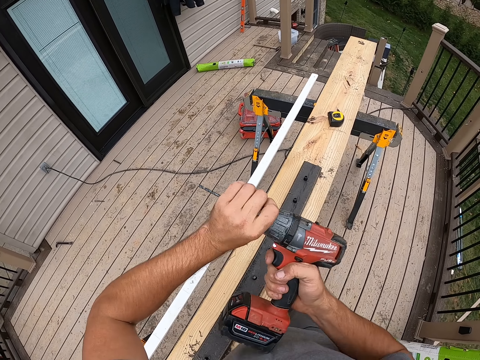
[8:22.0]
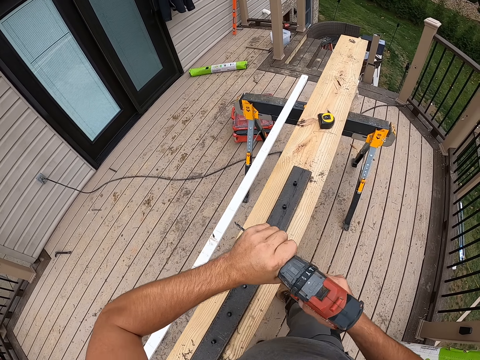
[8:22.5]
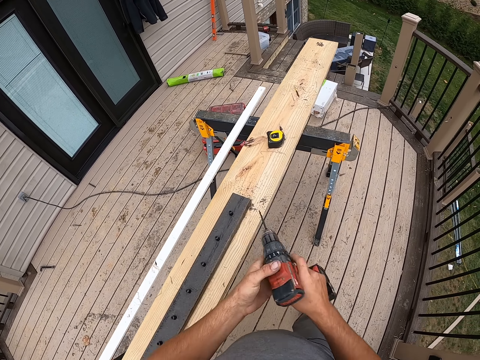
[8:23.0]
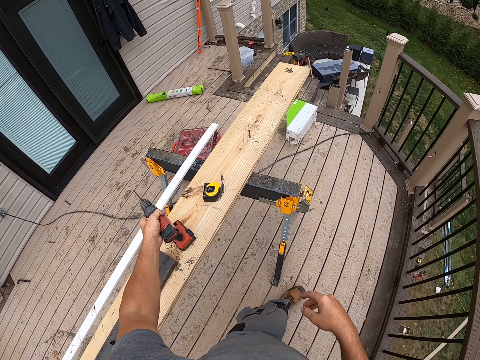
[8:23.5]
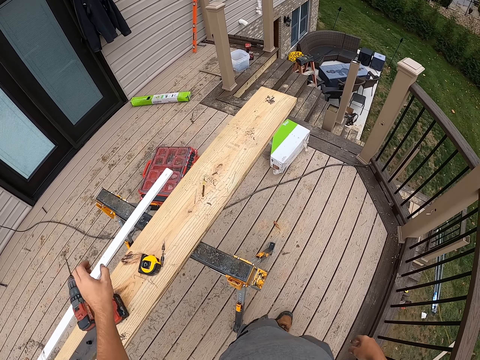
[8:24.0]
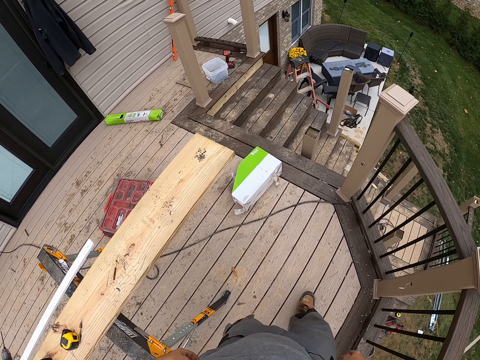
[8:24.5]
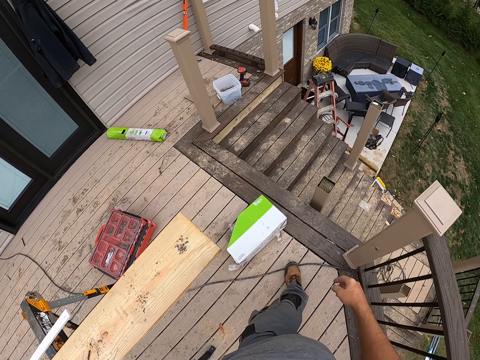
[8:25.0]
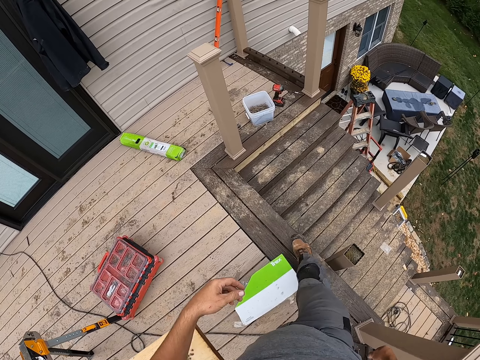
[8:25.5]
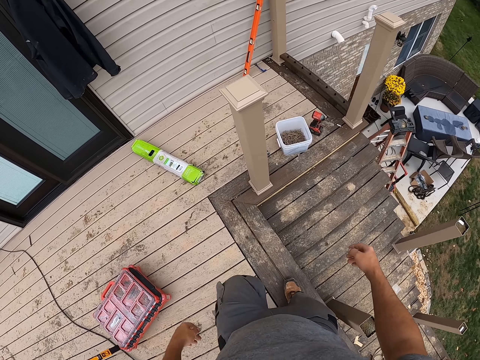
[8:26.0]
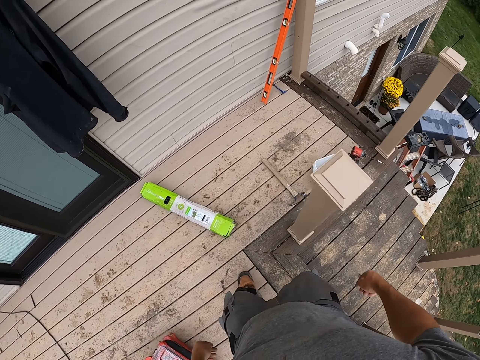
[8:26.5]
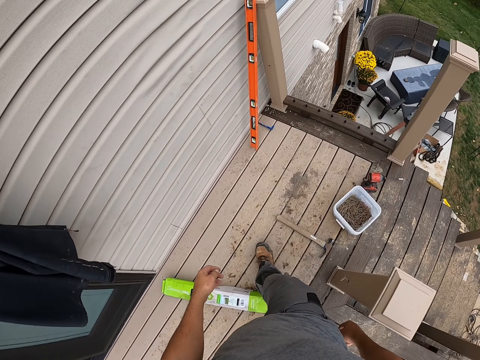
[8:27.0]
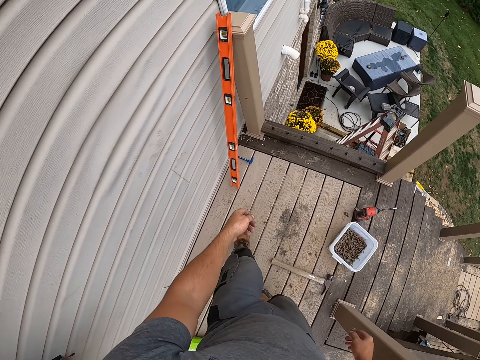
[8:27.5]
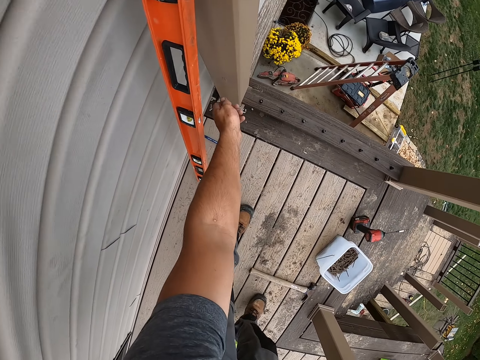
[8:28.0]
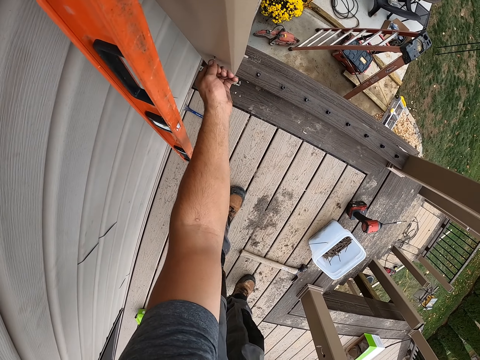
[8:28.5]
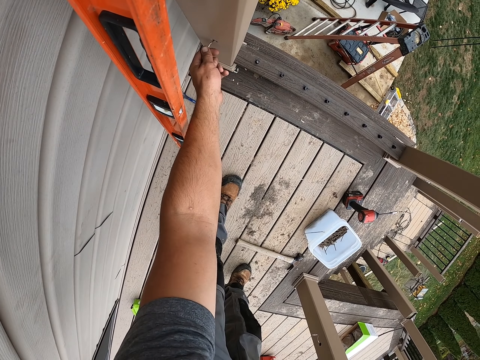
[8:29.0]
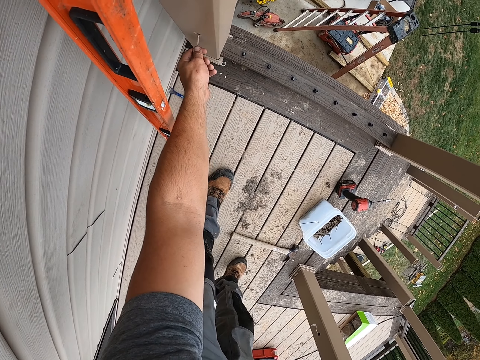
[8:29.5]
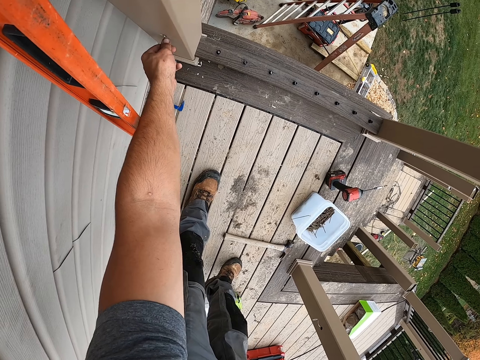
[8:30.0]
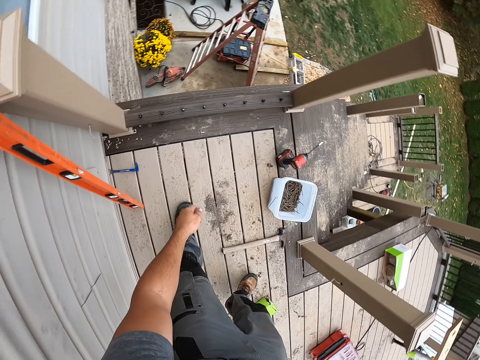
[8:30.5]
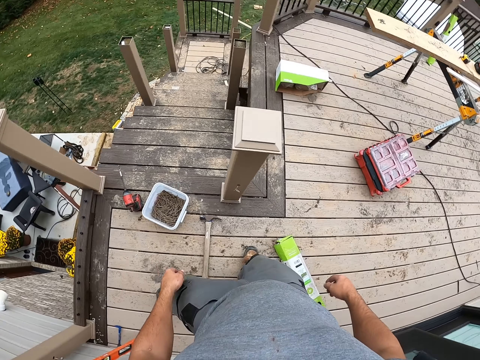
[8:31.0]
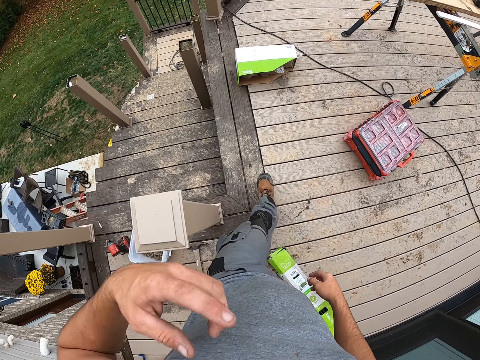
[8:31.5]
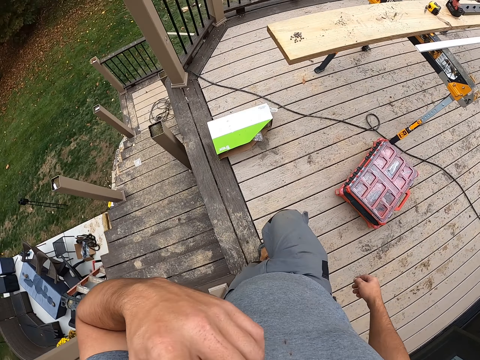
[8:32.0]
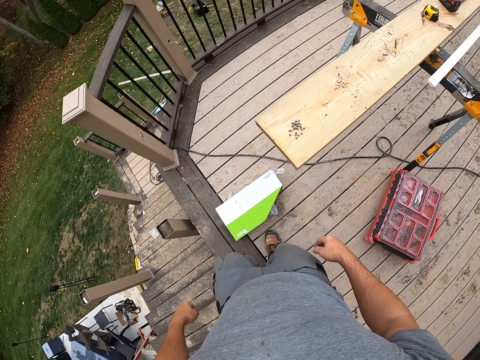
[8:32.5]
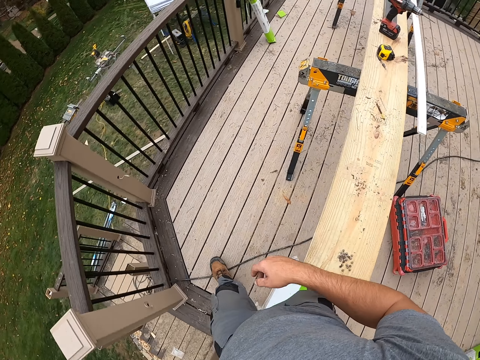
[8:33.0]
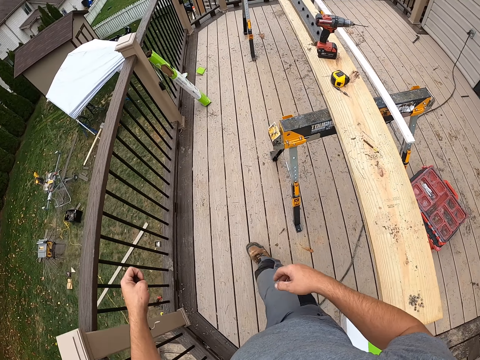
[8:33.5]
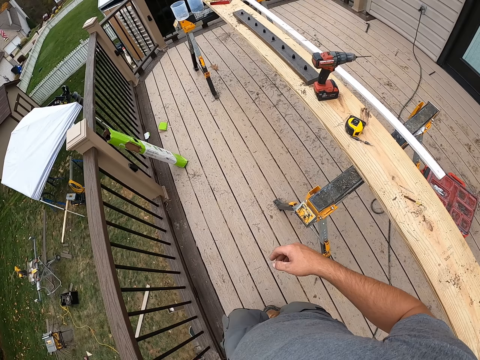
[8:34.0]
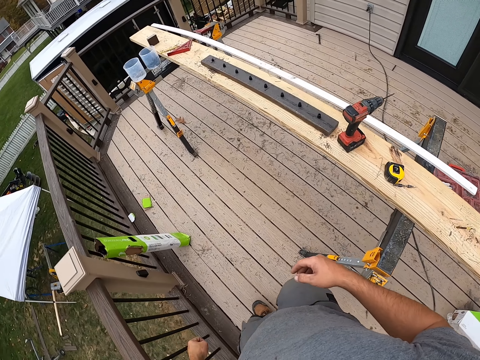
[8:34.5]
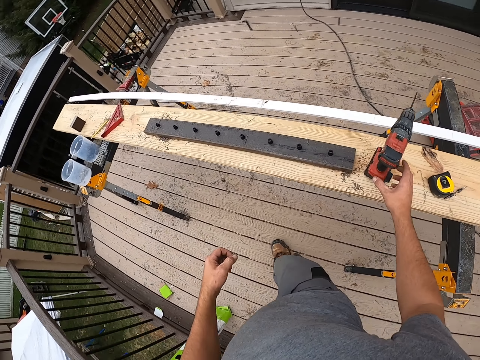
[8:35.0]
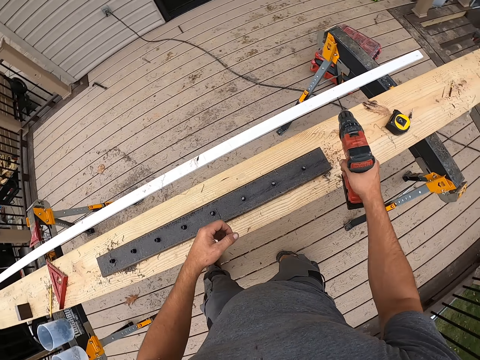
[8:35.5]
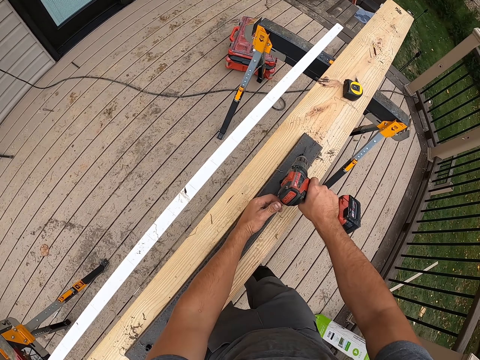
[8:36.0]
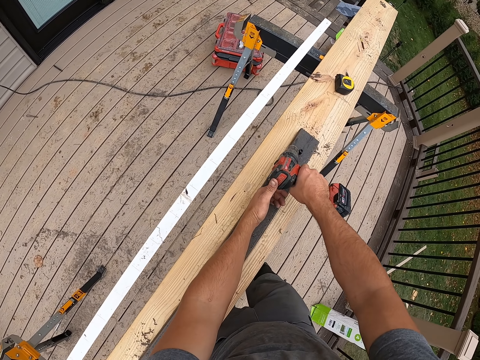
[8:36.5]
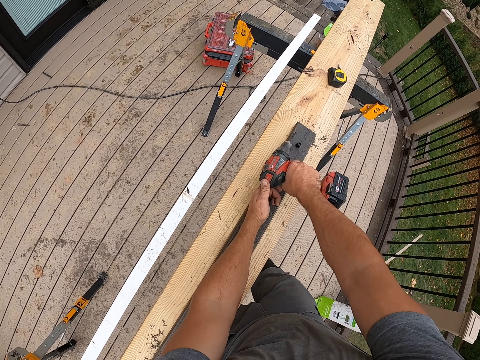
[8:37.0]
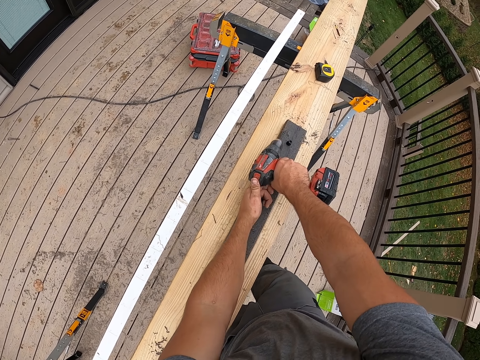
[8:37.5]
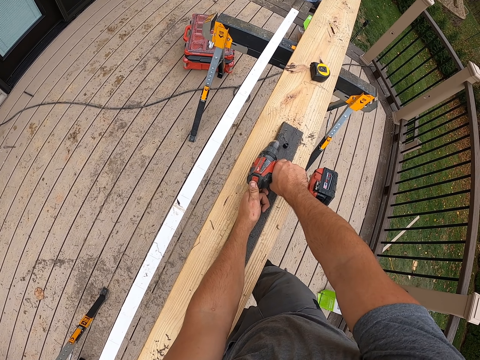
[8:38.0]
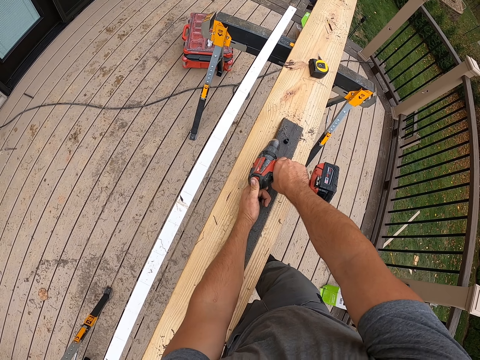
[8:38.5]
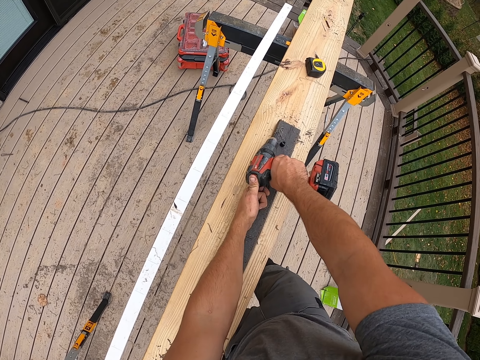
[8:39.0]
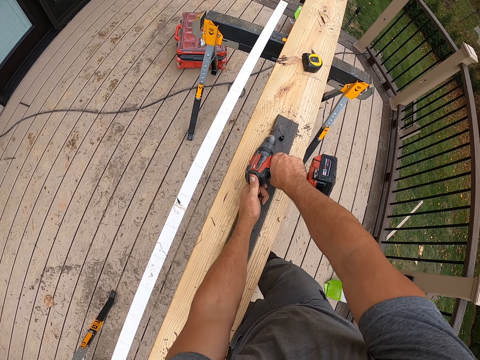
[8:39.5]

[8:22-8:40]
The camera wearer puts the soldering gun on a wooden platform. They walk forward. They pull an iron nail from the slab. They hold the nail. They walk around. They rub their face. They lift their hand up and put their hand down. They pick up the soldering gun. They drill a hole on the black plank with the soldering gun.

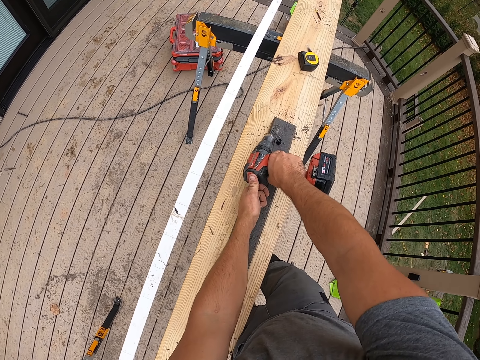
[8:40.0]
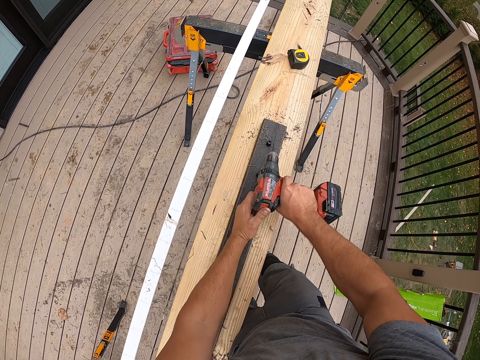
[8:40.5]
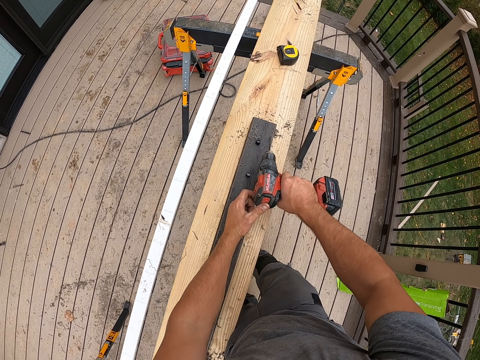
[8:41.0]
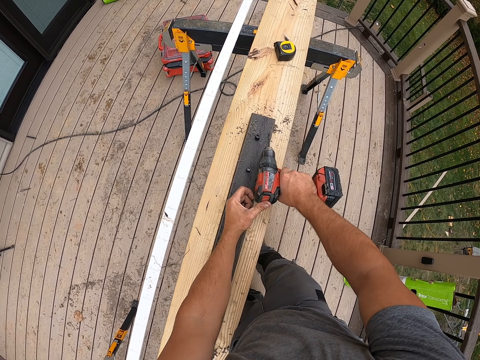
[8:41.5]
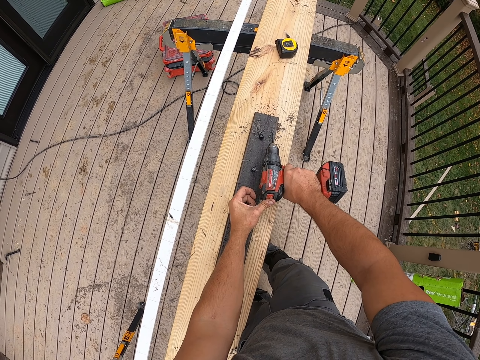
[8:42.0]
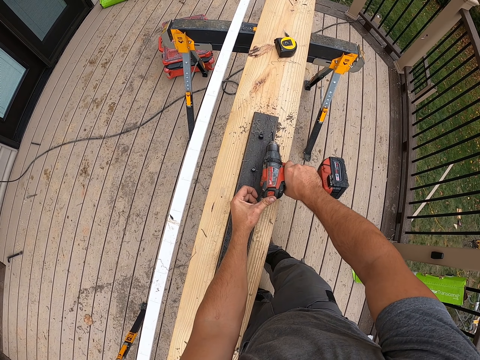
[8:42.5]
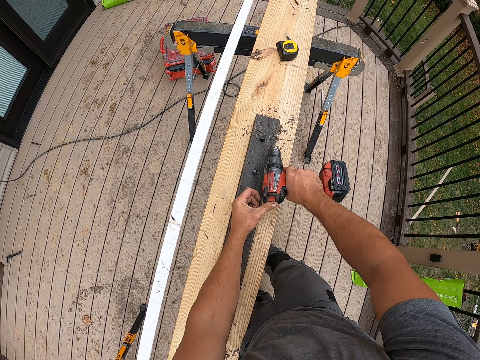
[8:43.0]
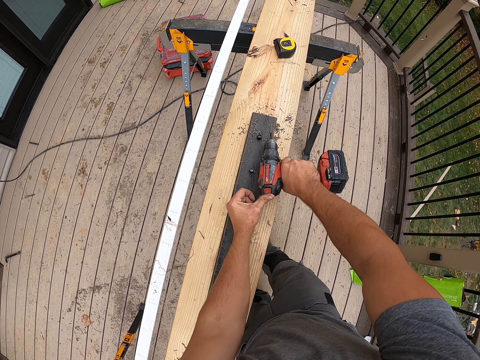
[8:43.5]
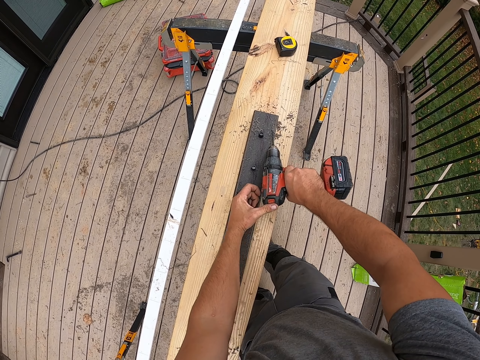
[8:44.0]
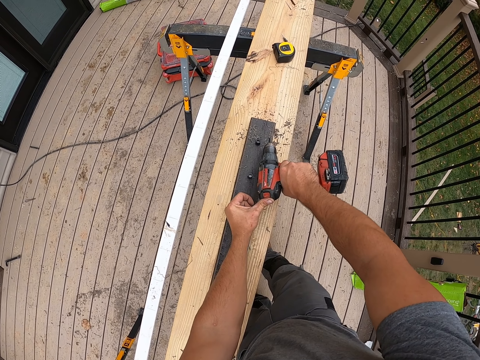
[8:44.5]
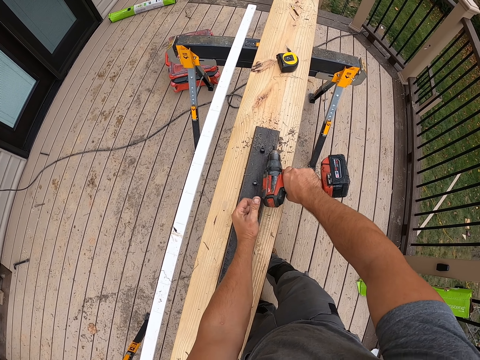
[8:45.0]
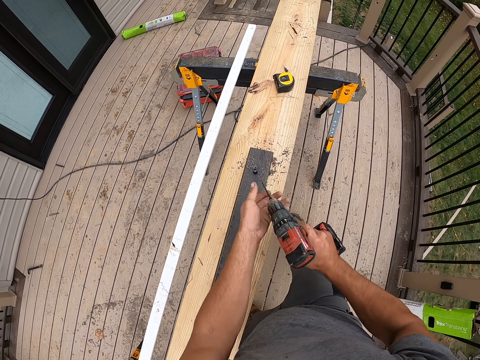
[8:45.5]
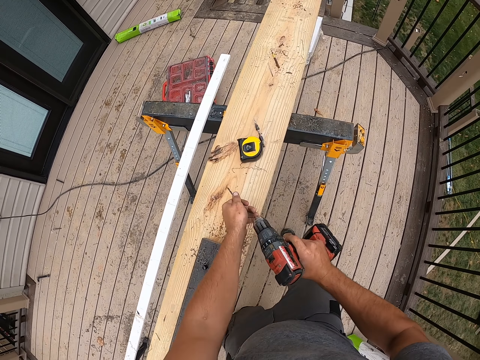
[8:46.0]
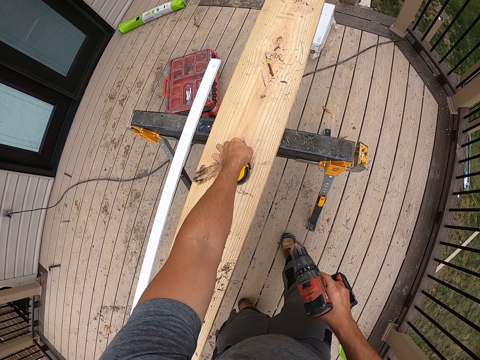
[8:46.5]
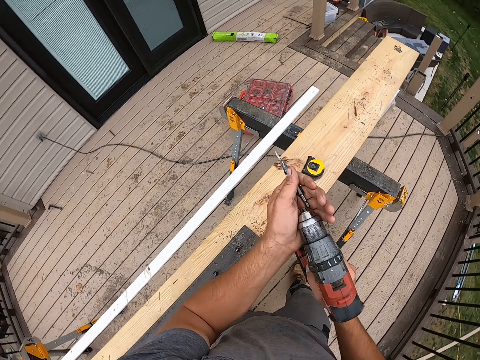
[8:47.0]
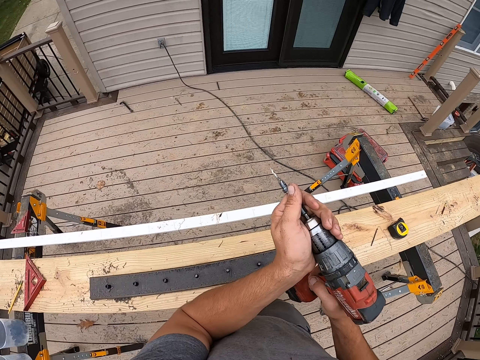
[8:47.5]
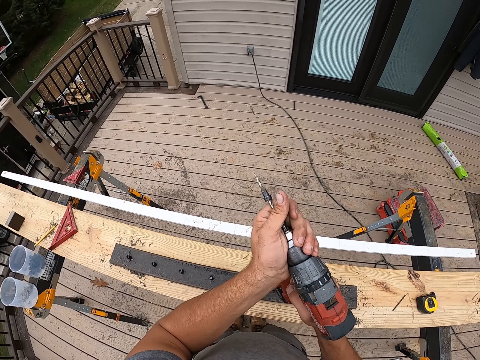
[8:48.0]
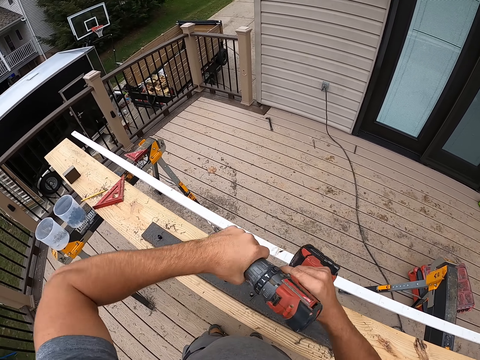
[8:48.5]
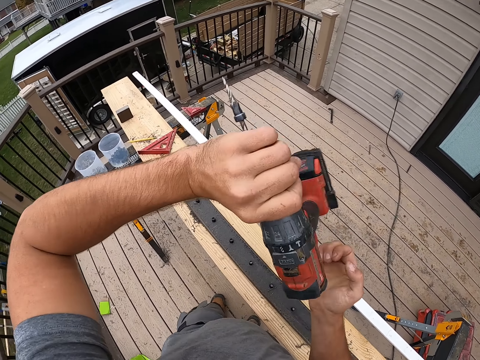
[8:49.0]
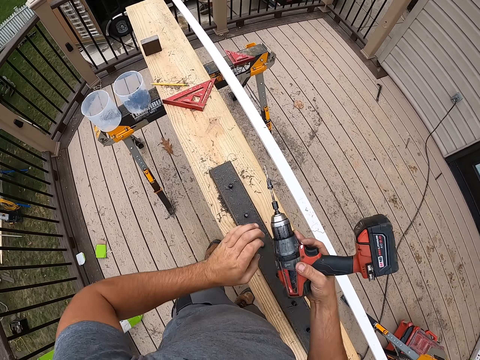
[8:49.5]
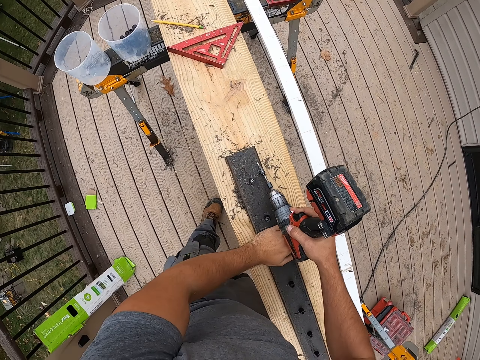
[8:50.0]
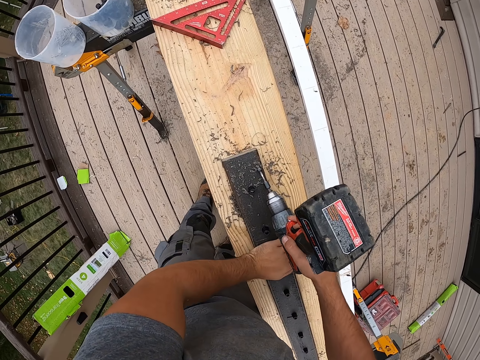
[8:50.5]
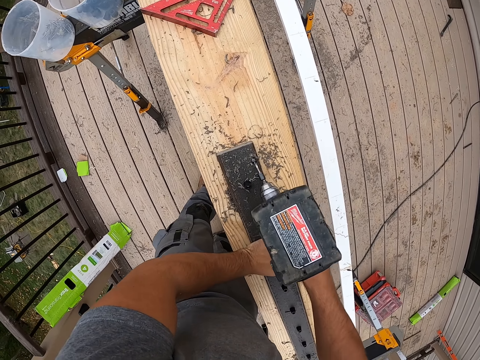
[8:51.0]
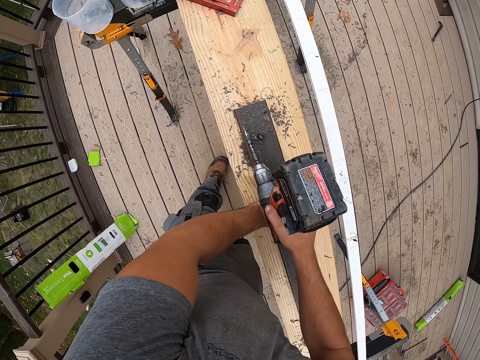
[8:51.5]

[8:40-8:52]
The camera wearer removes the metal tip or bit from the soldering gun or drill. They fix the metal tip on the soldering gun. They pick up a bit. They tighten the drill. They drill a hole on the black plank with the soldering gun.
